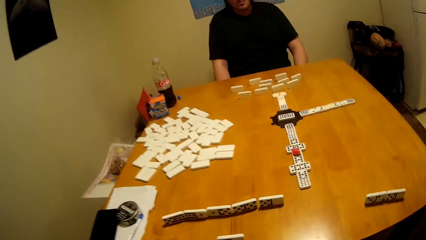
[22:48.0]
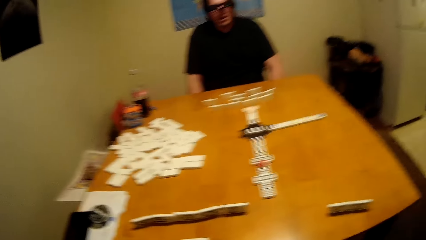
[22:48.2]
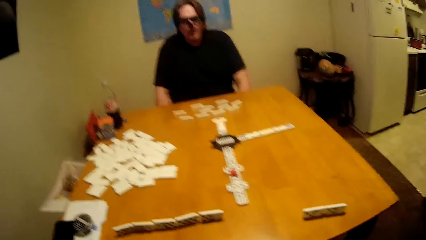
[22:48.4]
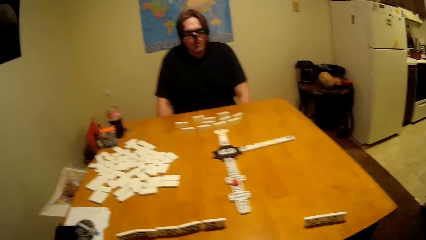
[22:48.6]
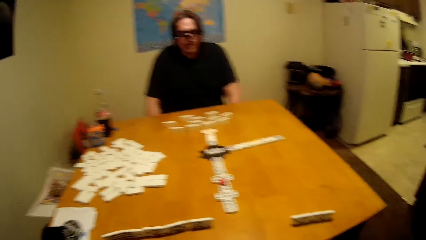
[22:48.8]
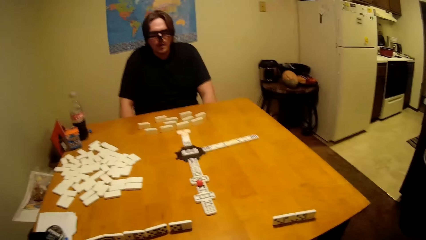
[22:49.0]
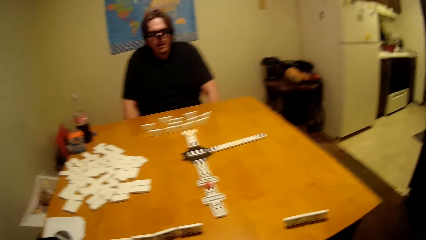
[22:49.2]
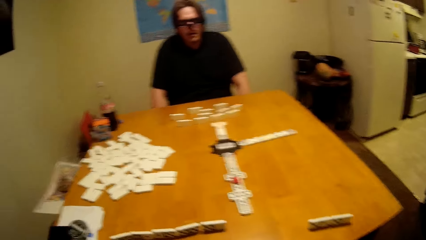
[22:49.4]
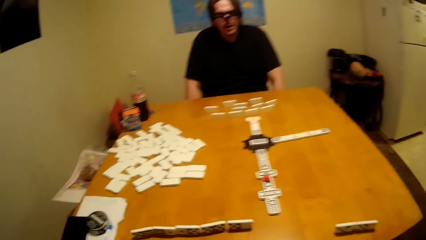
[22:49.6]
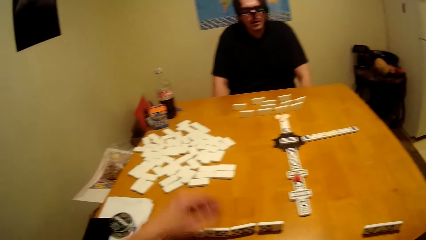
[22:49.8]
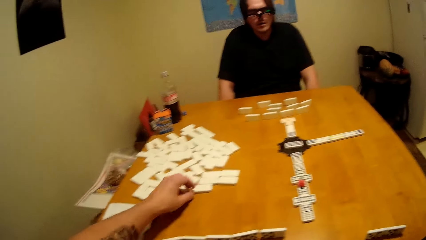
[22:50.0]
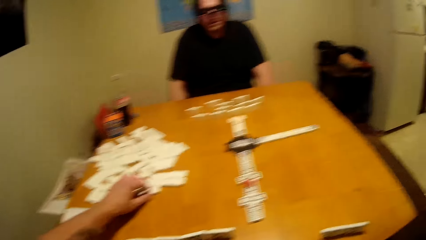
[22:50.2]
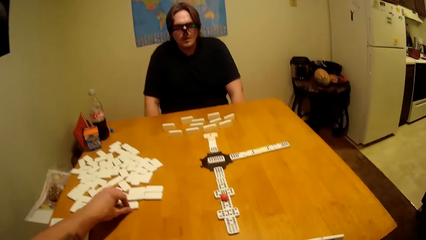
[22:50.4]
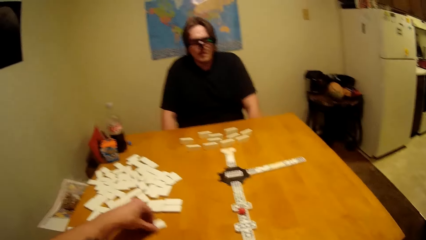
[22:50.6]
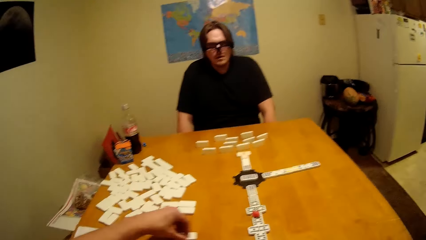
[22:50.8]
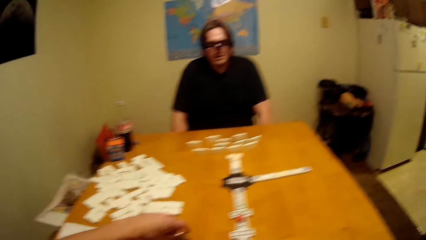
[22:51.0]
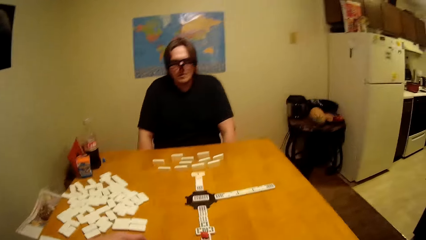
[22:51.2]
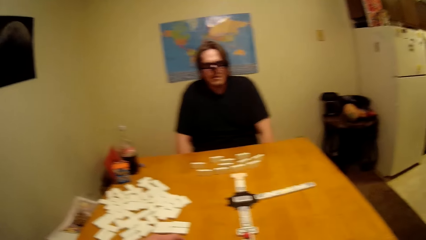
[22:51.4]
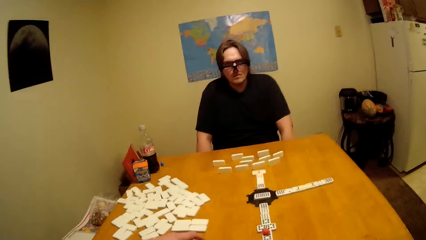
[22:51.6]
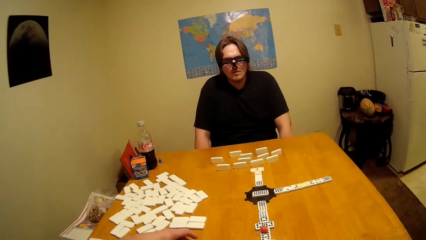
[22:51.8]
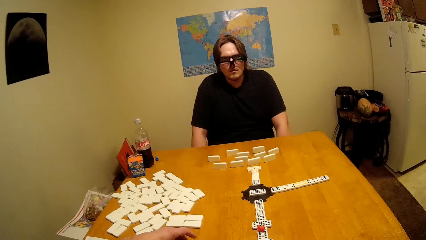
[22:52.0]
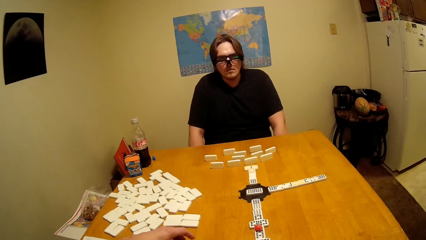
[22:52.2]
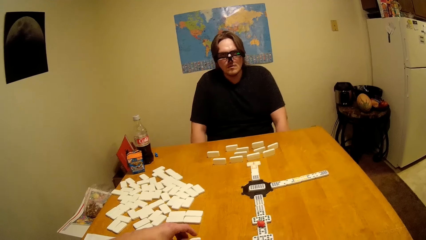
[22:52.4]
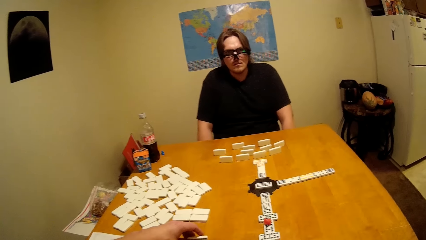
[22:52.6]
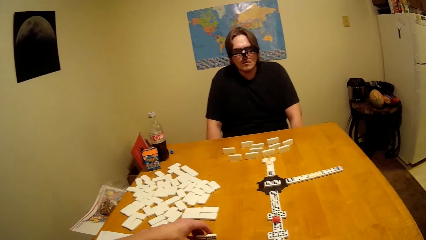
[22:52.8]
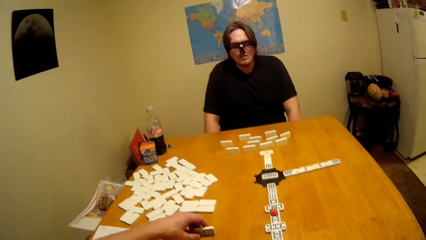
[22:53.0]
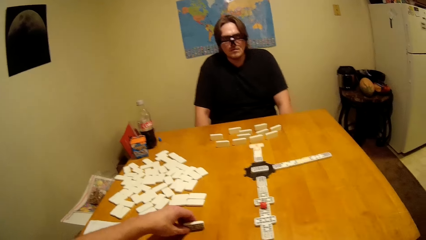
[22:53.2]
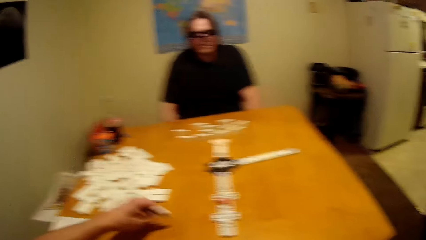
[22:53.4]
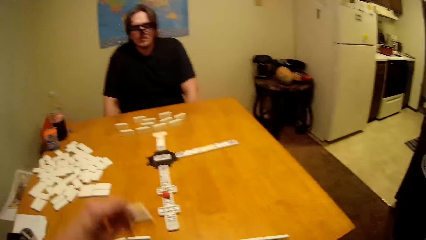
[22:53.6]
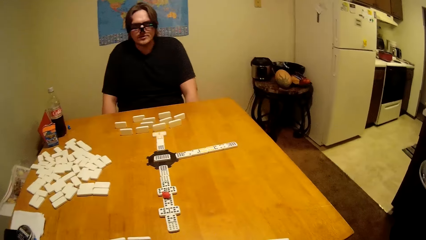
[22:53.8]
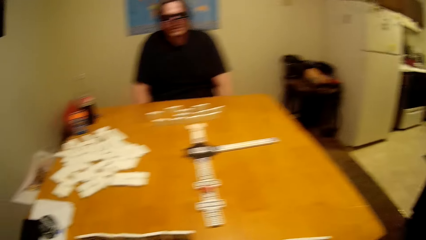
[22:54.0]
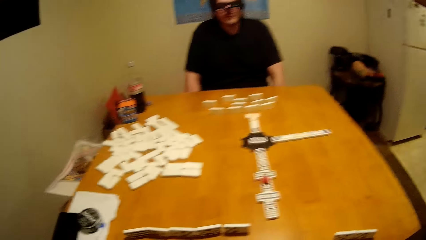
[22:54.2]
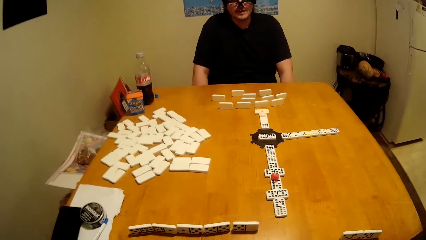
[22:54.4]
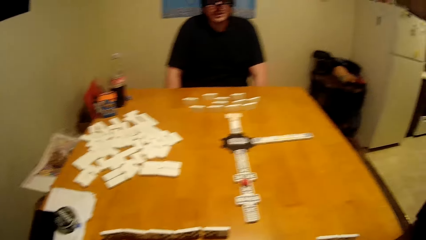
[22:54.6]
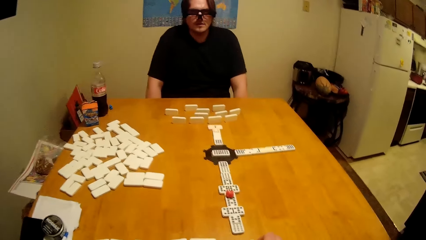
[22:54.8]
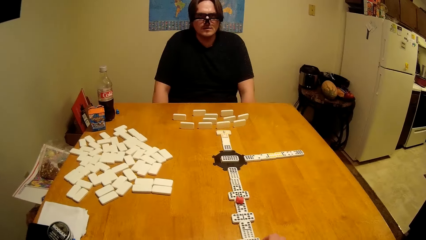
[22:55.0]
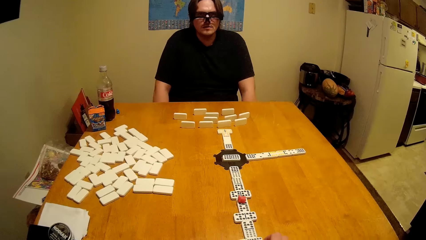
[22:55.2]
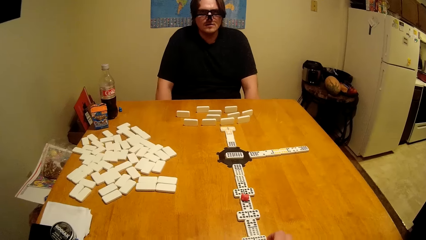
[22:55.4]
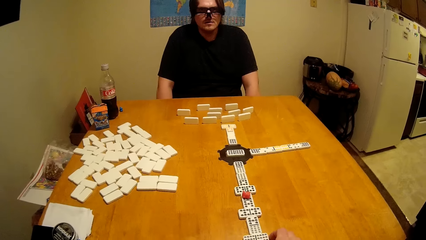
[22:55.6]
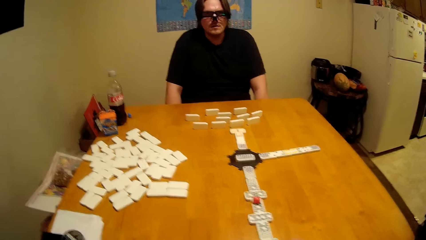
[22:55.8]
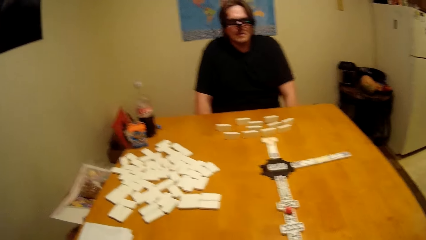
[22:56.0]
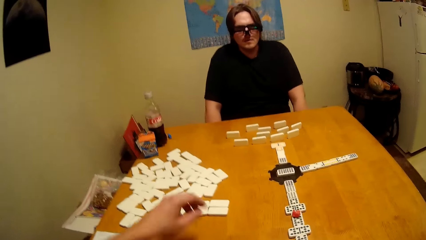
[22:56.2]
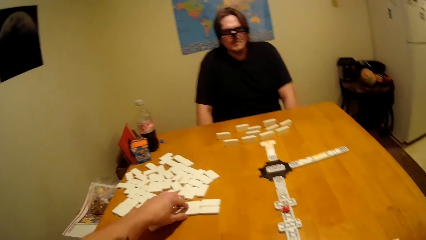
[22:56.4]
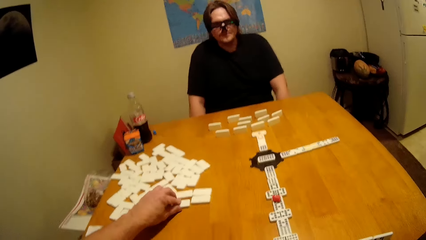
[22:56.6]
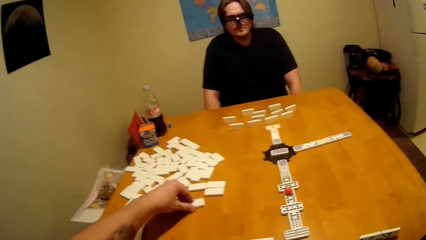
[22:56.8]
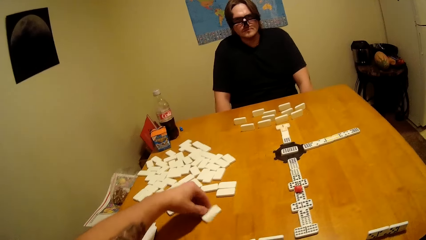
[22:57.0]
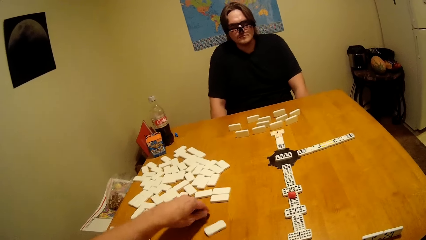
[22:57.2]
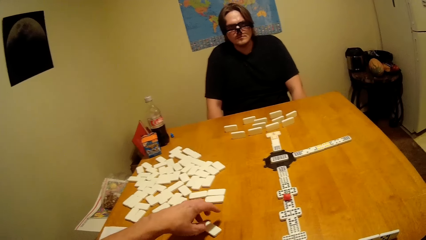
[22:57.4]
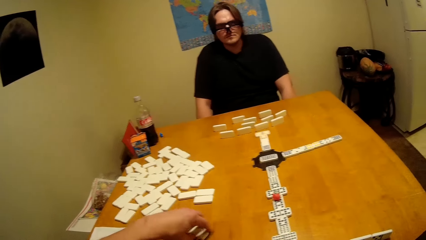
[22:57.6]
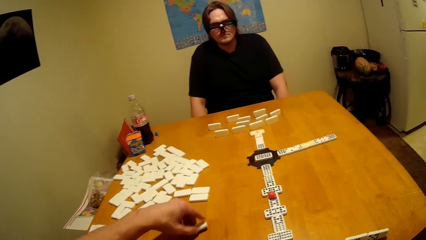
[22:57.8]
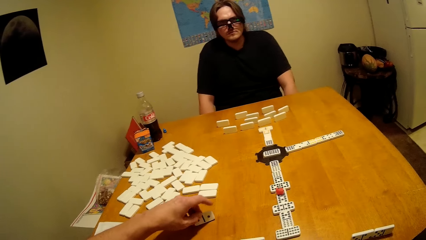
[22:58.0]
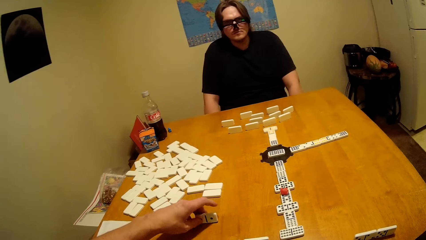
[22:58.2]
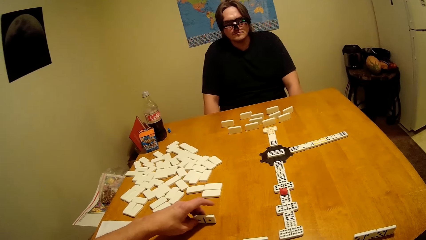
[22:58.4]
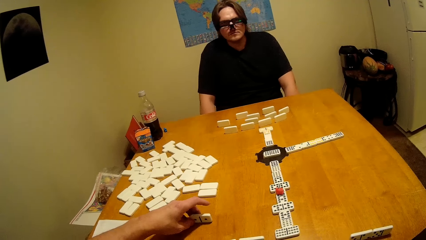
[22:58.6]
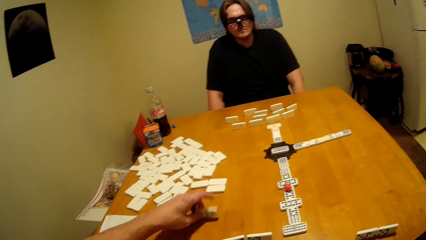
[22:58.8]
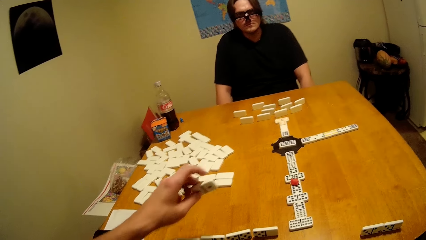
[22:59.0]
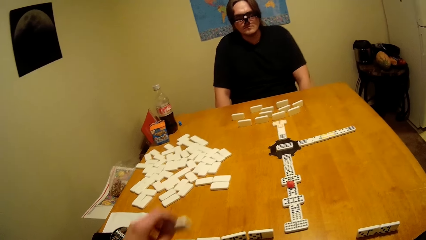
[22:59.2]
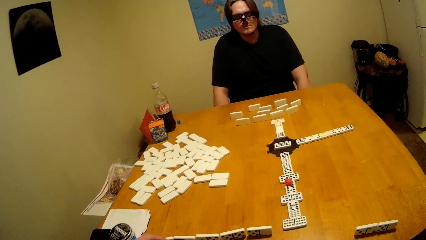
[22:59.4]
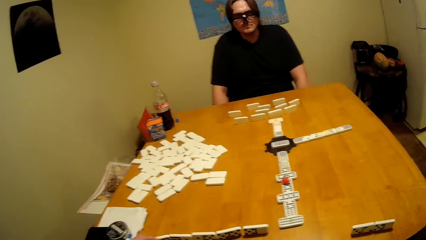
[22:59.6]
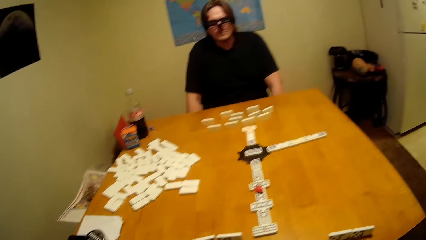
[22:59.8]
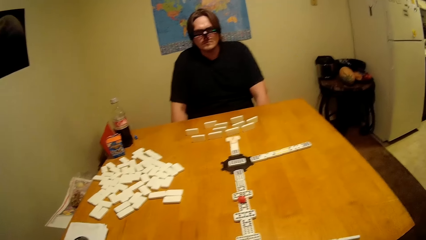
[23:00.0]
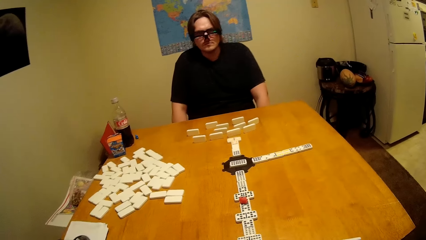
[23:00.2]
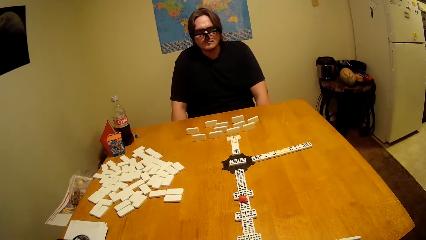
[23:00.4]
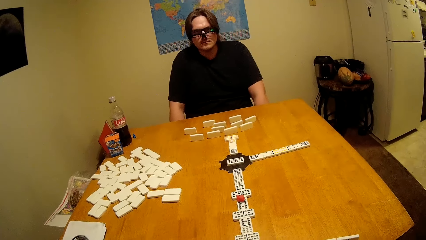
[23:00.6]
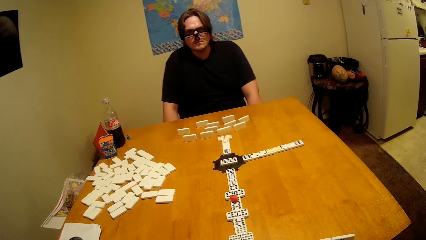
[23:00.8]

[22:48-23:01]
The camera wearer plays. They play the dominoes game.

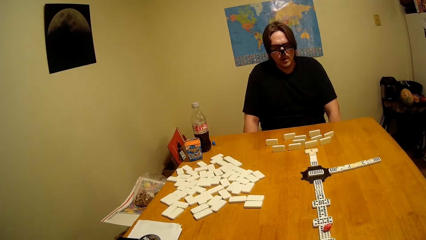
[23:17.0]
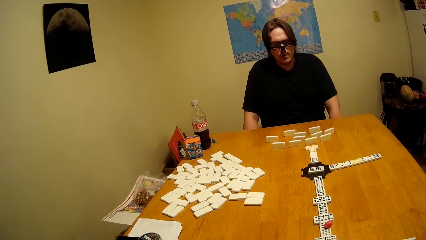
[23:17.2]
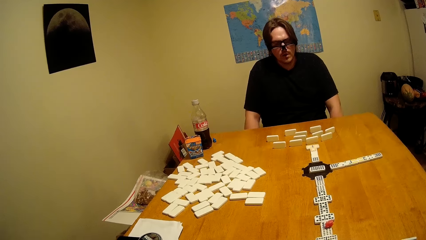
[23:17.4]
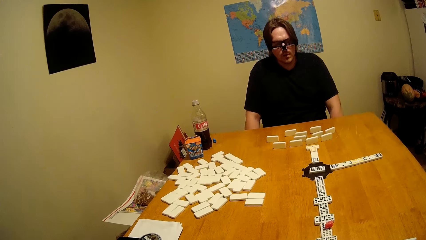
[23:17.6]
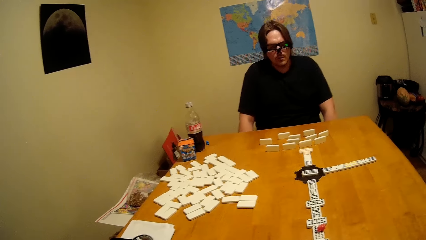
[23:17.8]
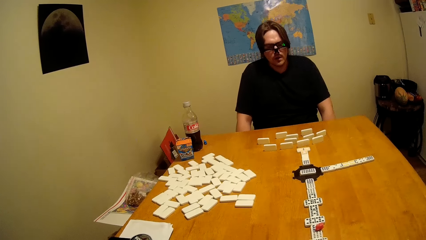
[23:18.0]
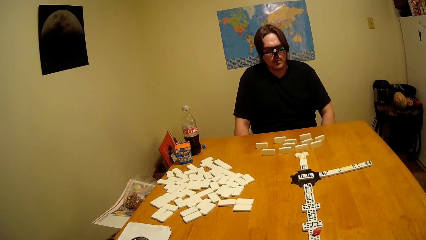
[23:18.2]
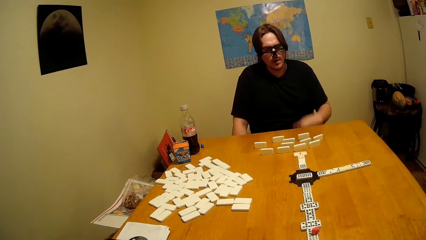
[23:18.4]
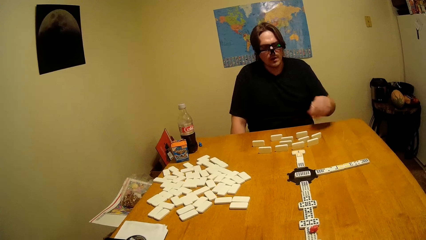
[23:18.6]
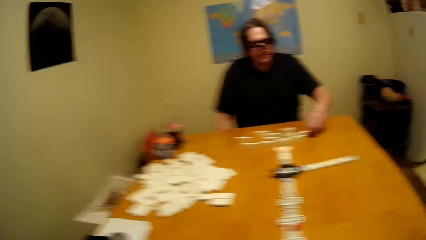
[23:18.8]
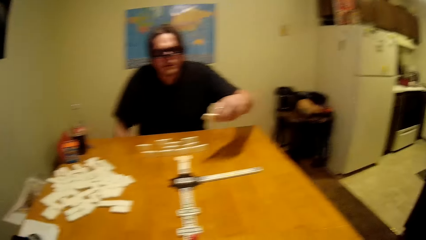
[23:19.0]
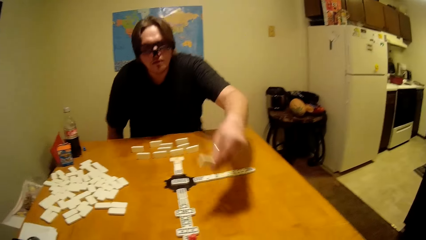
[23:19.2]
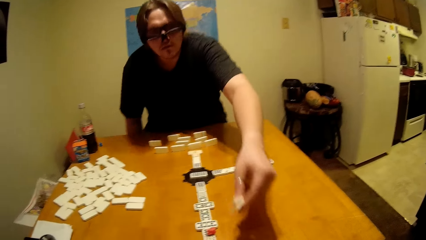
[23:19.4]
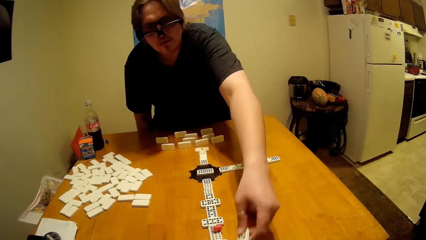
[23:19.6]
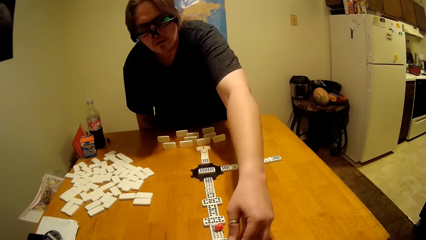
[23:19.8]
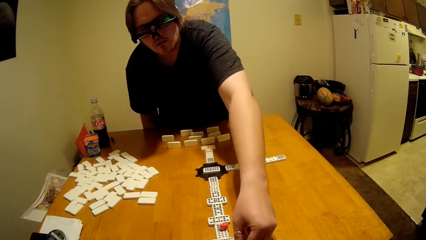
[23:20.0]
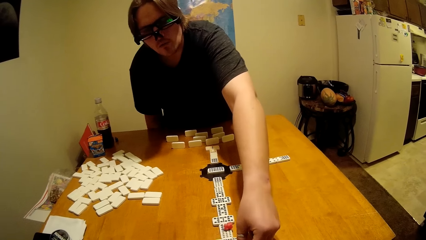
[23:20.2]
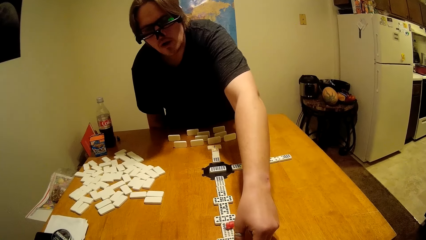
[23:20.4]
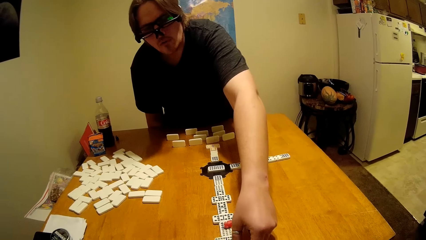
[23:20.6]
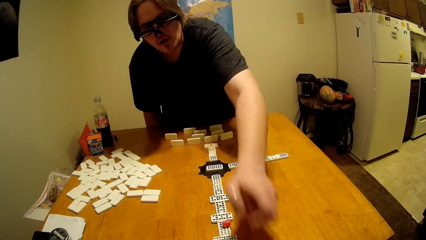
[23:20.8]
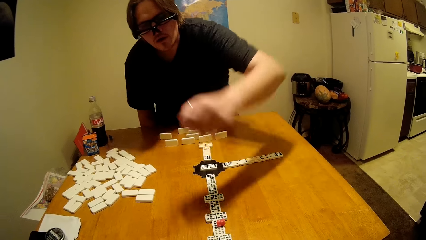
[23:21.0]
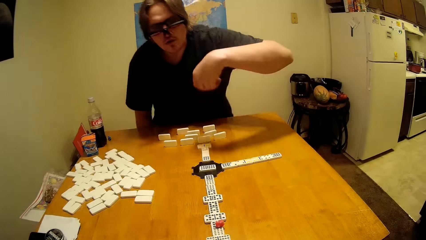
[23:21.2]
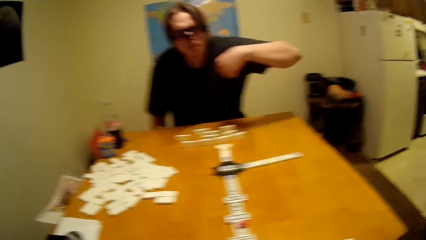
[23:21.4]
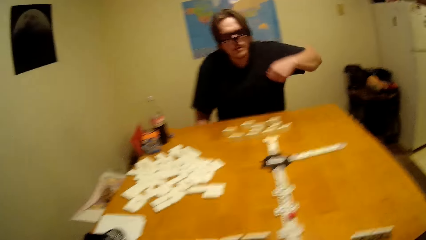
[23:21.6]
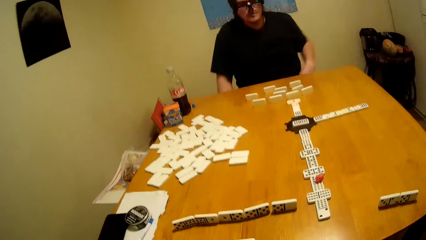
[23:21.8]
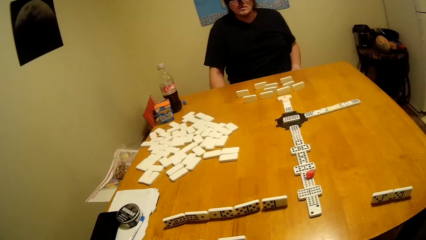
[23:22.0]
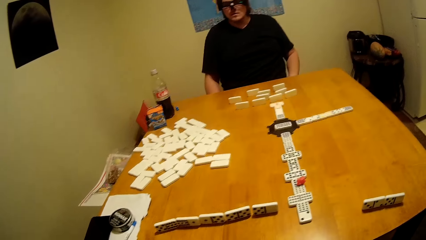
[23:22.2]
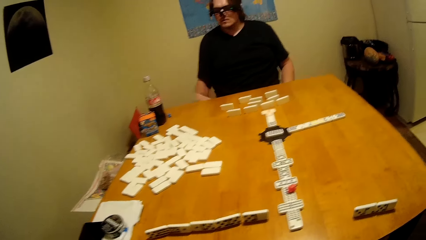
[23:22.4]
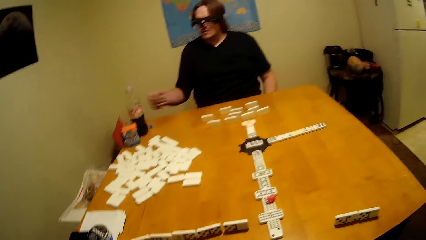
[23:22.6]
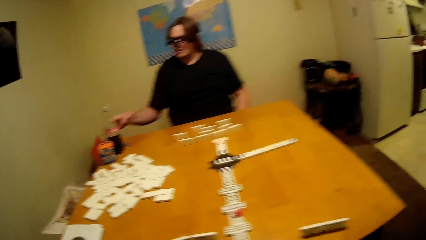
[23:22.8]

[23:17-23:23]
A person plays the dominoes game.
